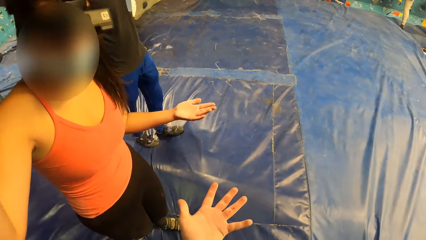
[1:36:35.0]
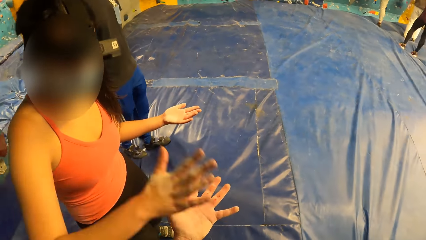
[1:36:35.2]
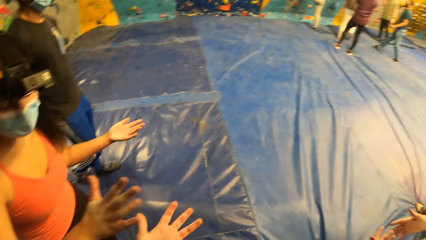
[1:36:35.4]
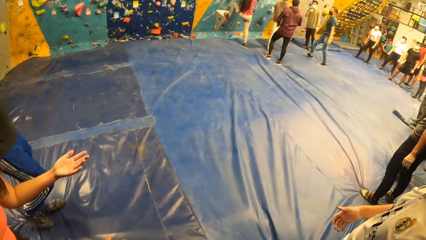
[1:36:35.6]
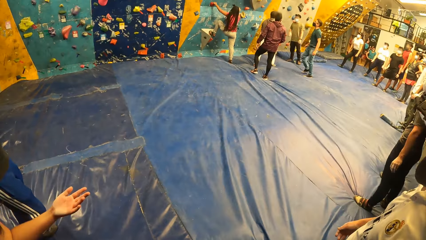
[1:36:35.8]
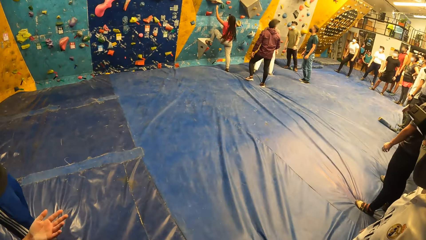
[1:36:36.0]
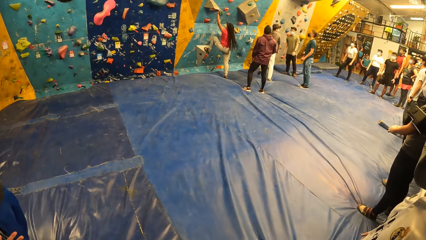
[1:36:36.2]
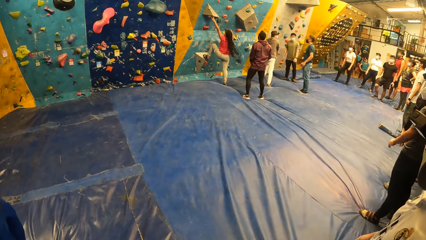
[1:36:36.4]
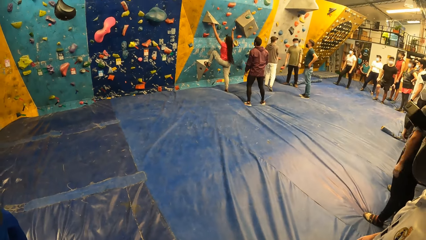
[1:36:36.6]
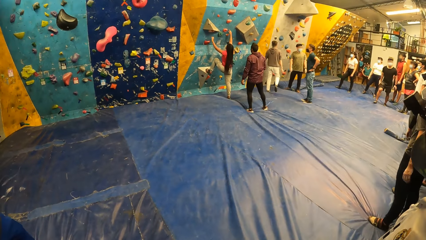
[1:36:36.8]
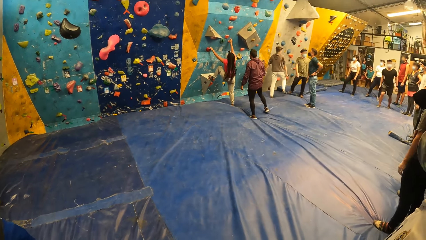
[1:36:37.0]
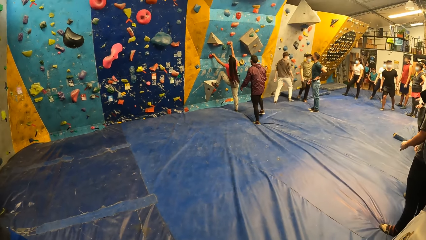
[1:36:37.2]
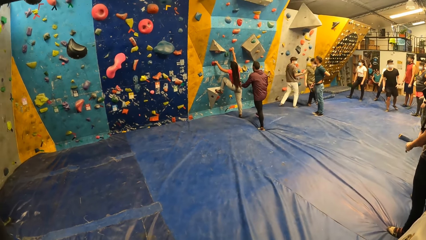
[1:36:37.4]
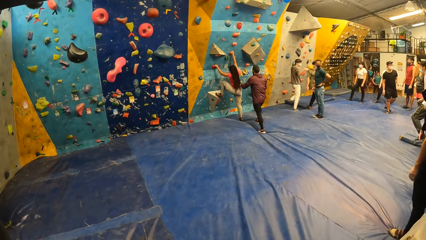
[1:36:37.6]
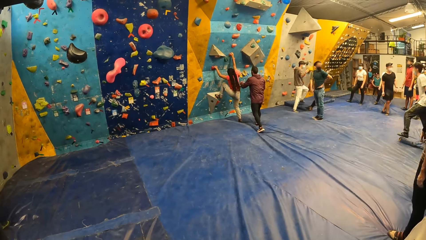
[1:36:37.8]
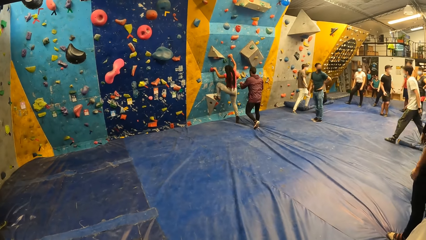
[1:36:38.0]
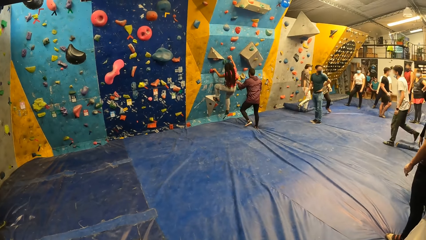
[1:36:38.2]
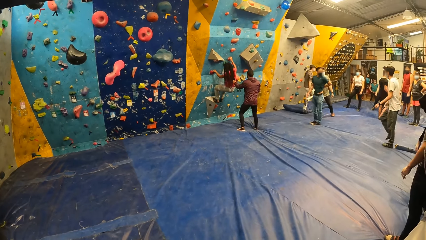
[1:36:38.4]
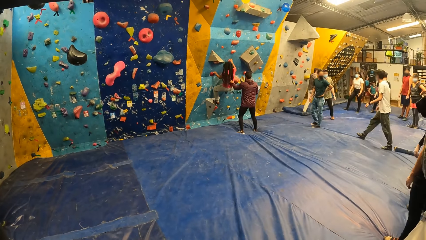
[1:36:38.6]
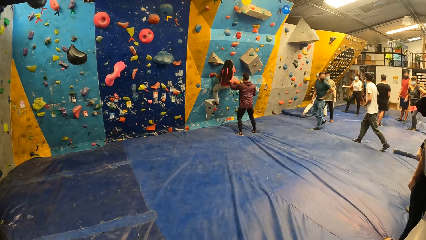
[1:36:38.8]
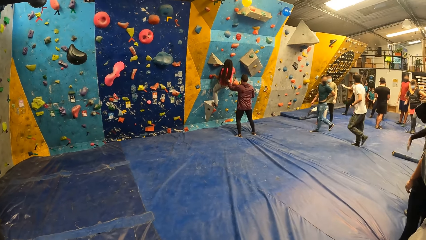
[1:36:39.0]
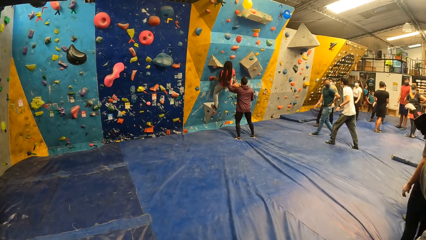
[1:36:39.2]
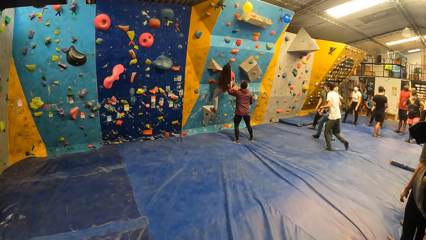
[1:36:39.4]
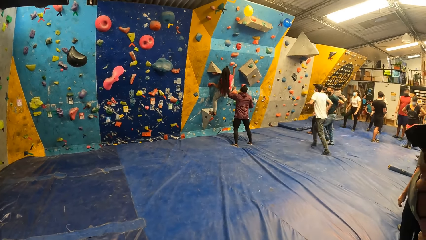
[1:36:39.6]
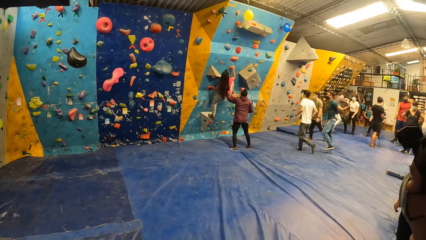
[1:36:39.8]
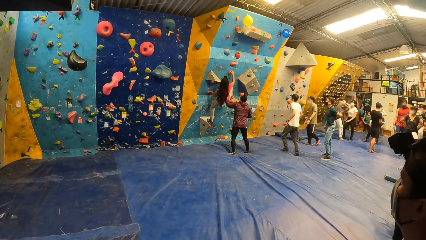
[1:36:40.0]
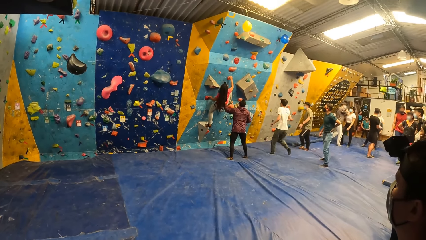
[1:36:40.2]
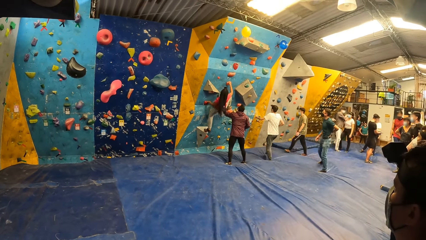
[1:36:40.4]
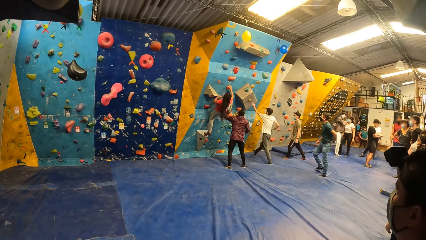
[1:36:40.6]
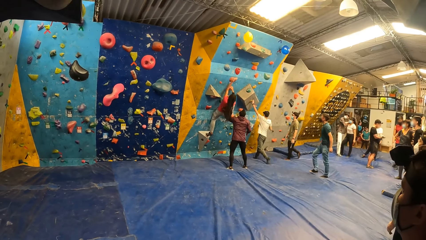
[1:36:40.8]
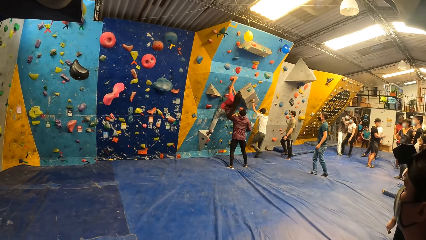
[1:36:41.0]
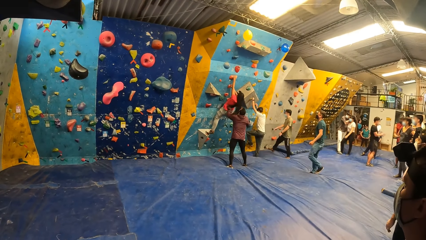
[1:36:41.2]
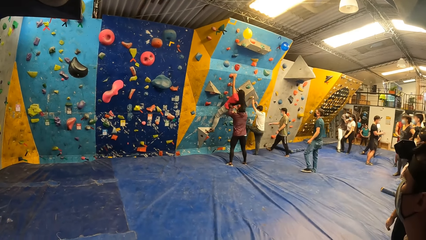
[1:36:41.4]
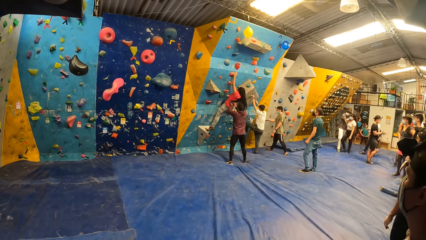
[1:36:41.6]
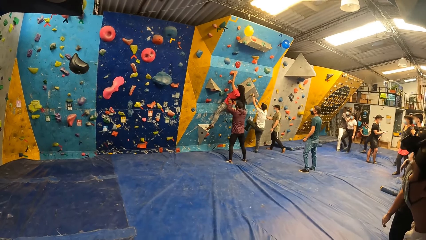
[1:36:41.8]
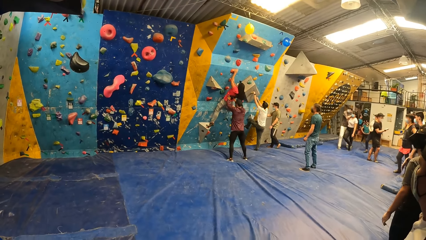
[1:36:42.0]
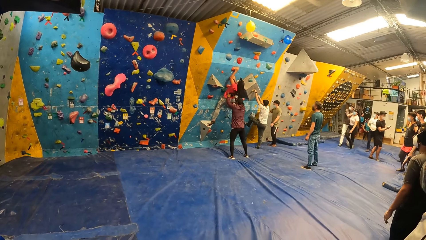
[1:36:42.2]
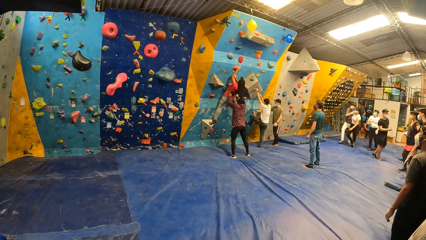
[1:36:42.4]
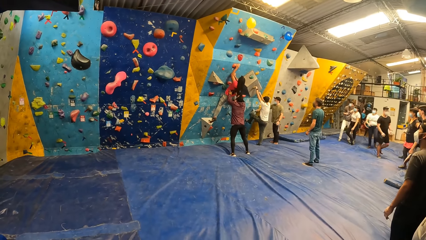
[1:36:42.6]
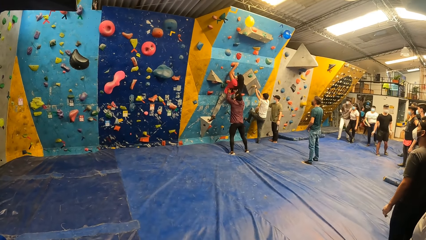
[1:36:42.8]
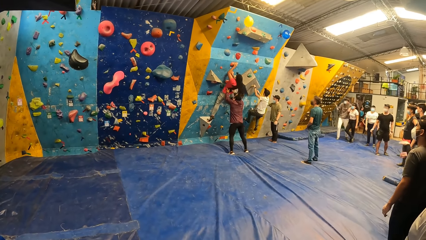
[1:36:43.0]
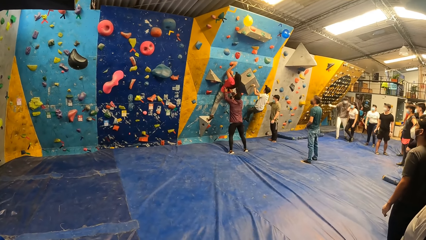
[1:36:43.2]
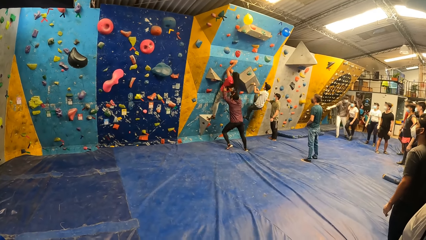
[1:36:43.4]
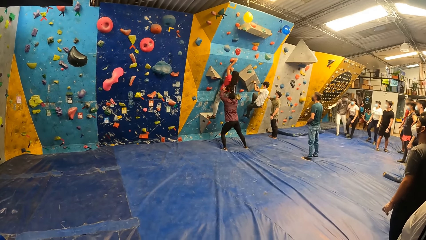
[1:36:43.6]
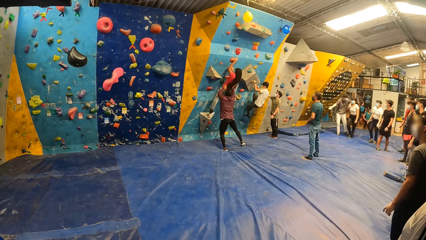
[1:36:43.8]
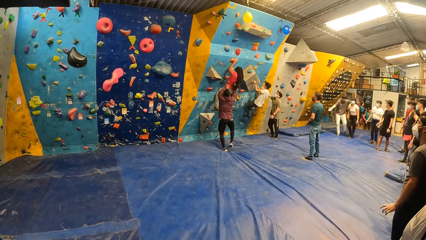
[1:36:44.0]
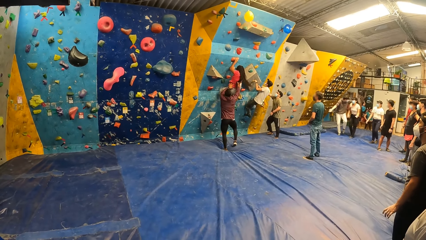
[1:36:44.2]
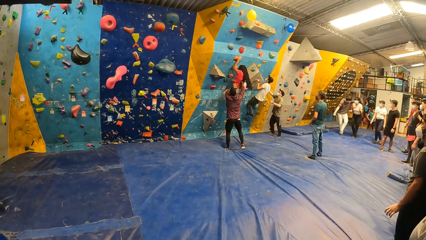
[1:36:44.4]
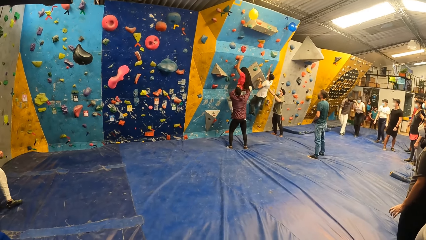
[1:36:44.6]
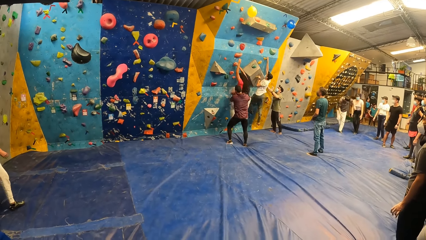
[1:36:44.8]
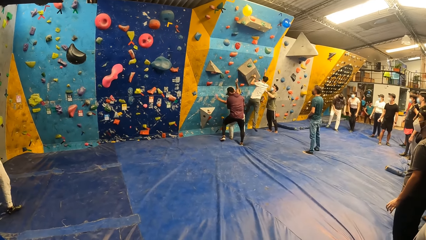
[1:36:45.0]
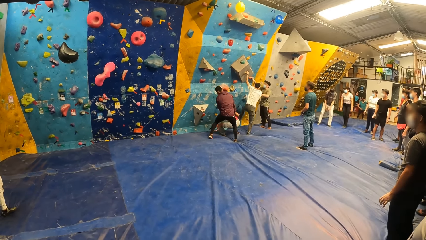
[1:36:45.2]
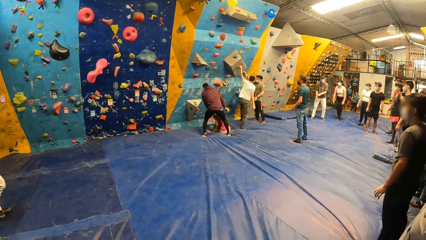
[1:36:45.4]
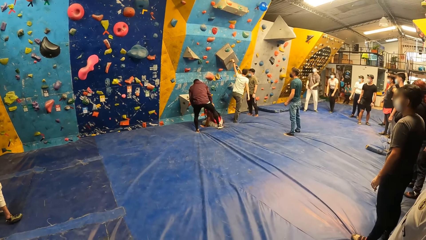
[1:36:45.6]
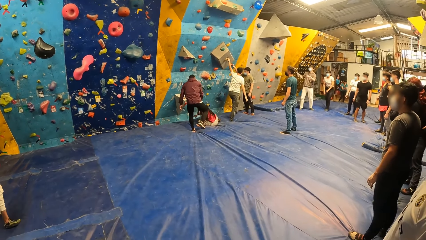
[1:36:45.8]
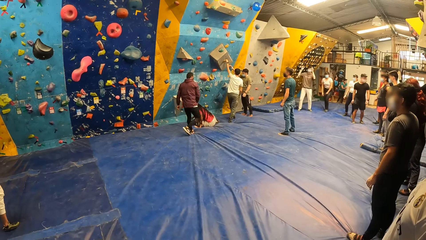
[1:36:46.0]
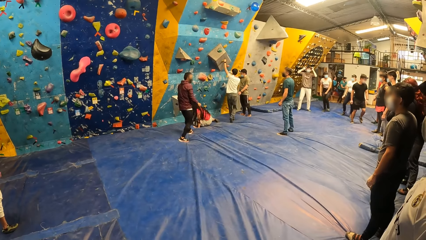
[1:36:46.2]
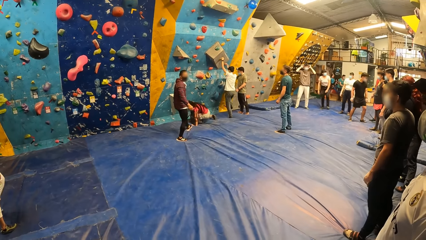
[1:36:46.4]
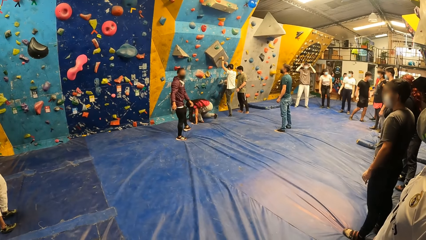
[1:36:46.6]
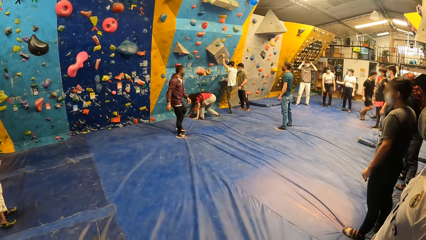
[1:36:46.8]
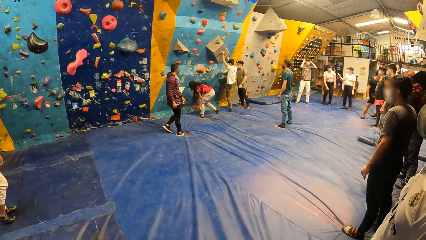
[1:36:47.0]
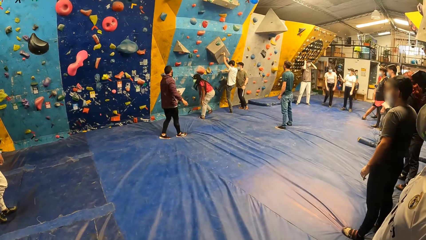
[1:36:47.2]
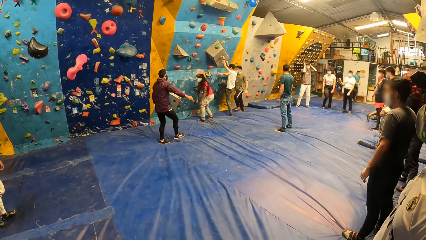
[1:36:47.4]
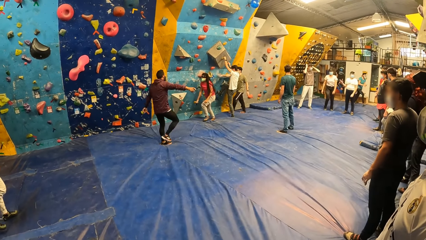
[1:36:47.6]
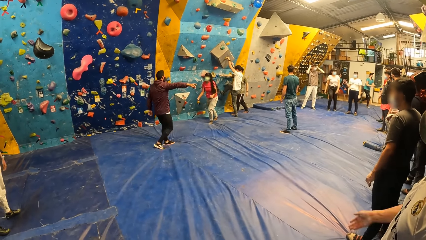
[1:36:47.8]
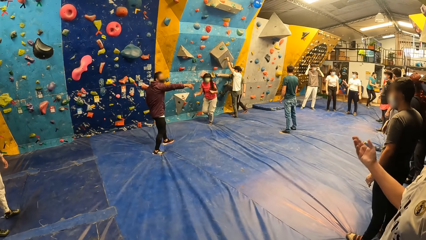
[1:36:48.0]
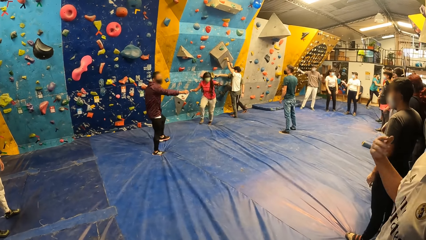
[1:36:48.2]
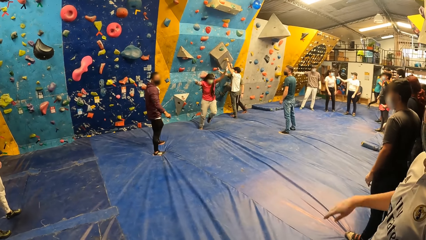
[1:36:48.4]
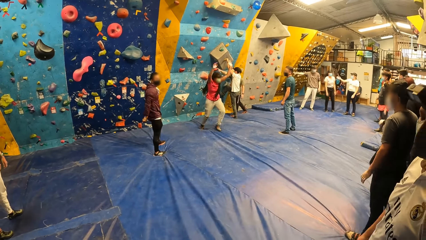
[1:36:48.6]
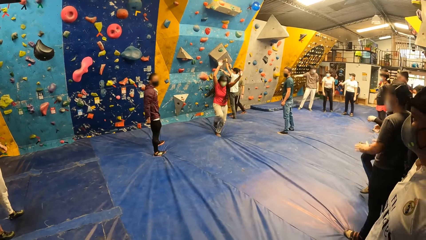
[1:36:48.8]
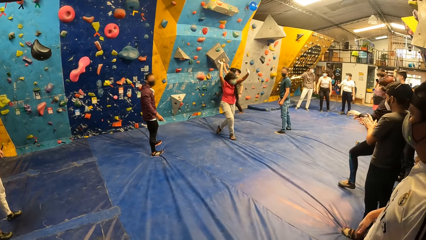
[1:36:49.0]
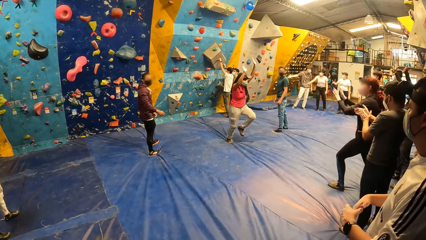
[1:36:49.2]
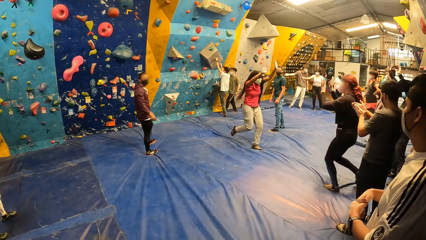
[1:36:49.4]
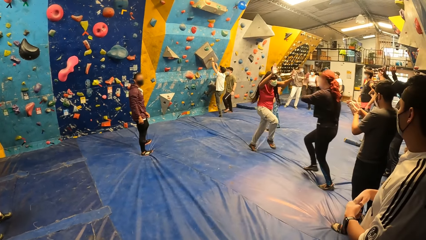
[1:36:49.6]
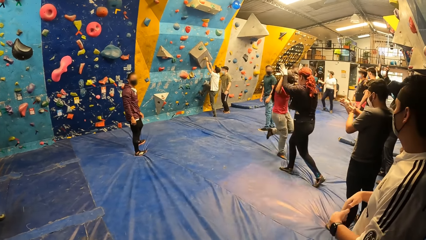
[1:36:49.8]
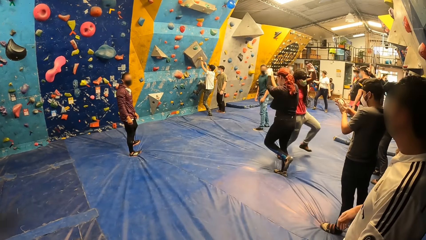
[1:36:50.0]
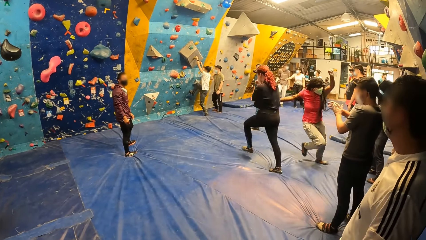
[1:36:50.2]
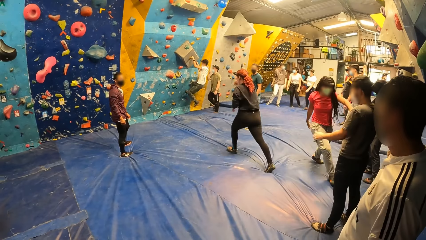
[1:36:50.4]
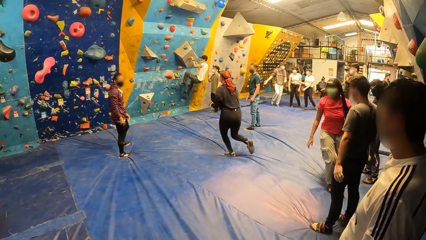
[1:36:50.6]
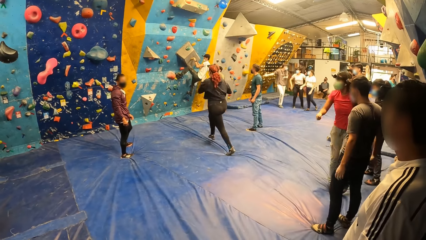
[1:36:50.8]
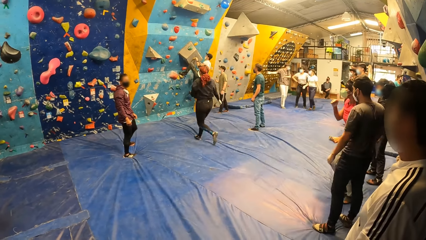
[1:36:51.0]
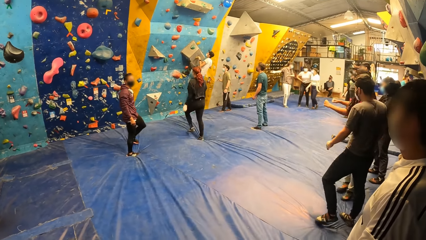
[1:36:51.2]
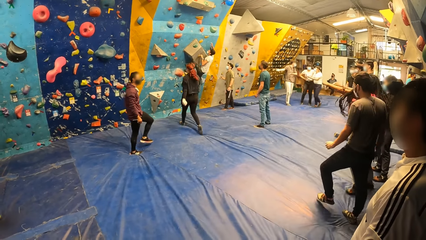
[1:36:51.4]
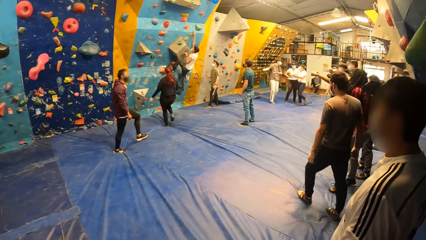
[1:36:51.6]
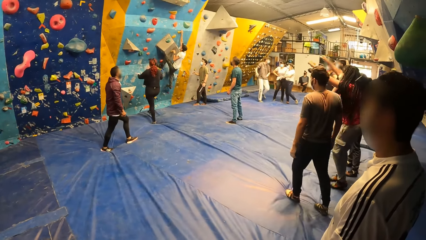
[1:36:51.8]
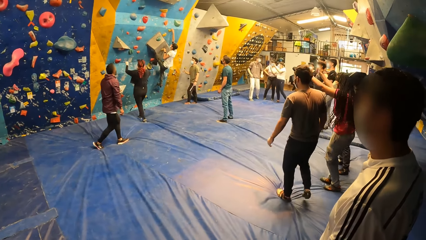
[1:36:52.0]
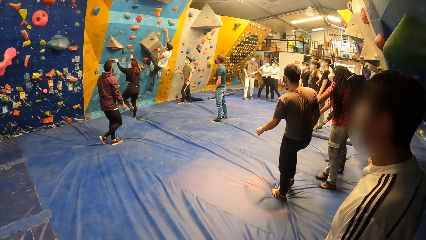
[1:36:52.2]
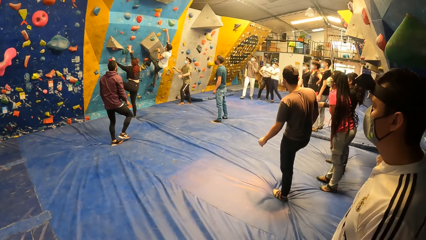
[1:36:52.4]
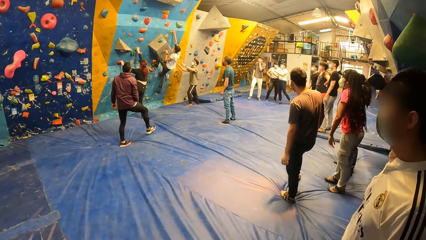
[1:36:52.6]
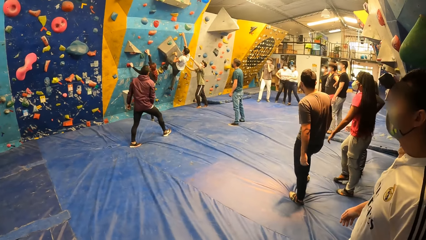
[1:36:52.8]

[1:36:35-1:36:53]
A woman gives a high five to the camera wearer with her right hand. Another woman climbs the wall with both hands. A man assists a third woman with his left hand. Another man walks towards the wall. The second man climbs the wall with both hands. The second woman falls off the wall. The second man falls off the wall. The first man gesticulates with his right hand. The second woman gesticulates with both hands. A fourth woman runs towards the wall. The fourth woman jams both hands with the second woman. The second man climbs the wall with both hands.
